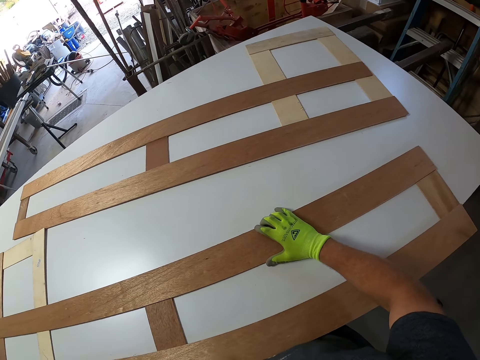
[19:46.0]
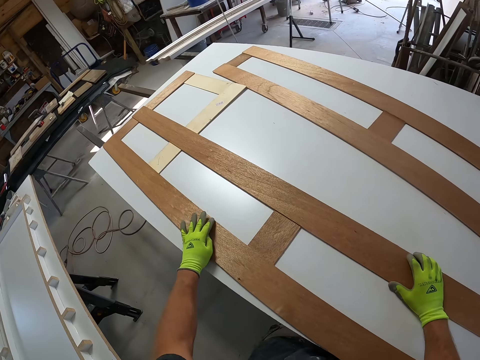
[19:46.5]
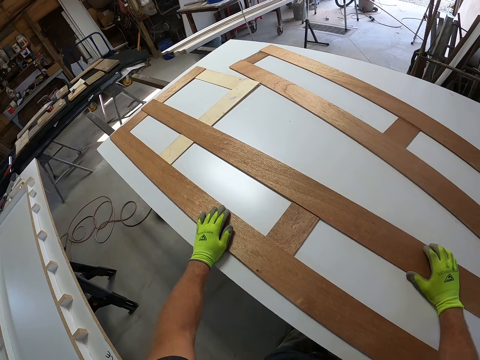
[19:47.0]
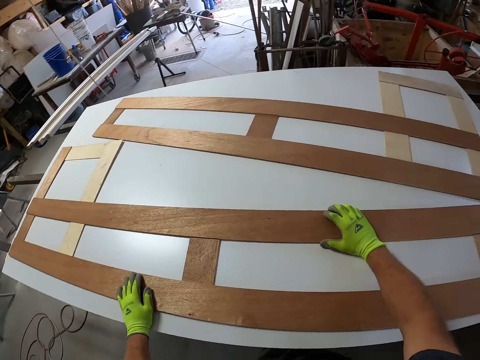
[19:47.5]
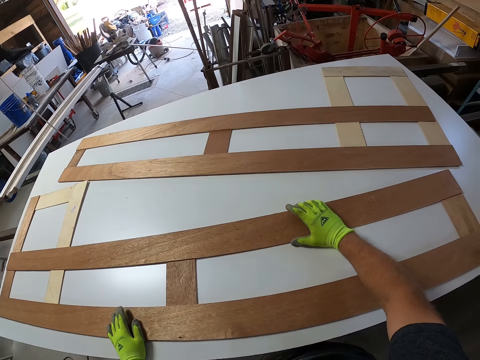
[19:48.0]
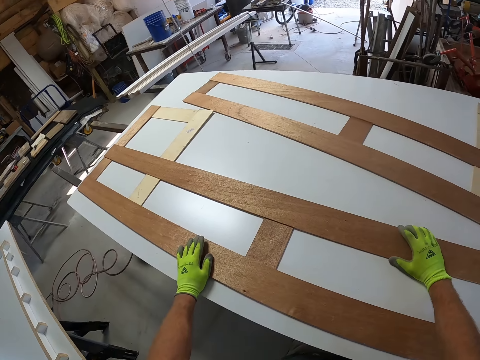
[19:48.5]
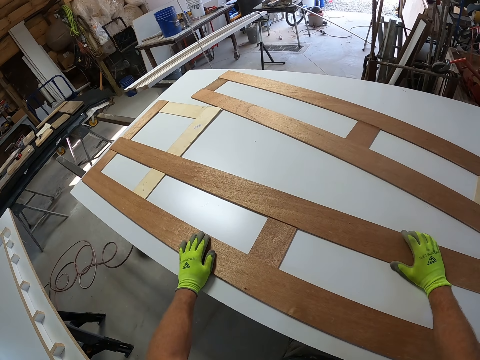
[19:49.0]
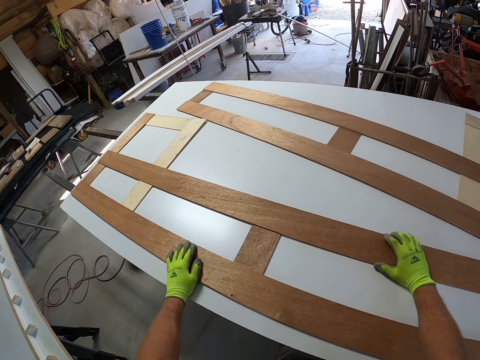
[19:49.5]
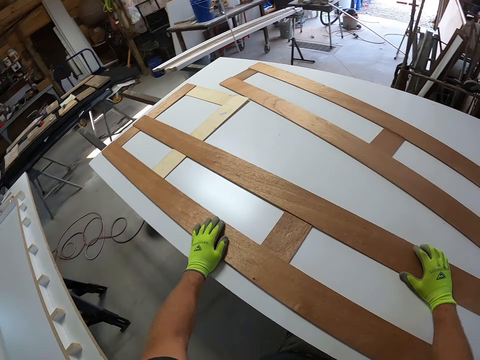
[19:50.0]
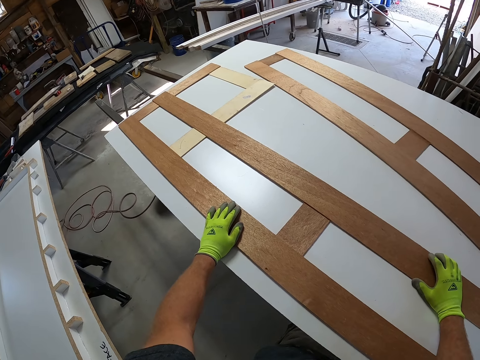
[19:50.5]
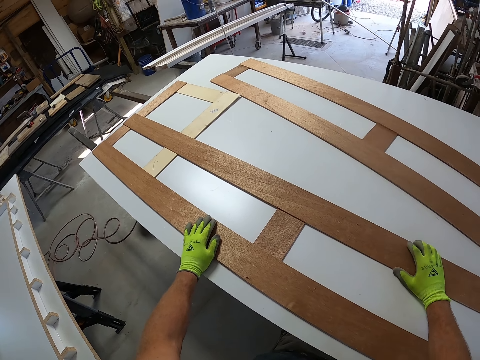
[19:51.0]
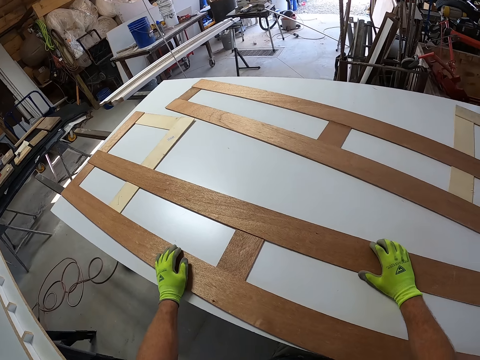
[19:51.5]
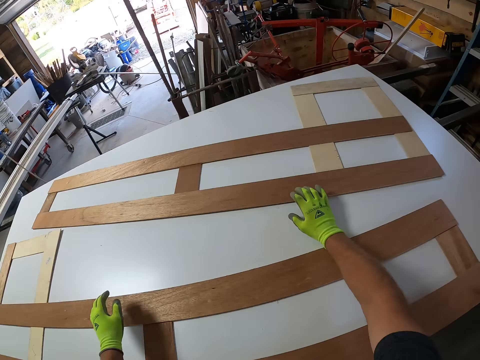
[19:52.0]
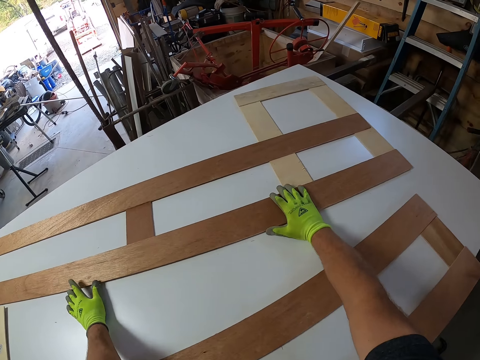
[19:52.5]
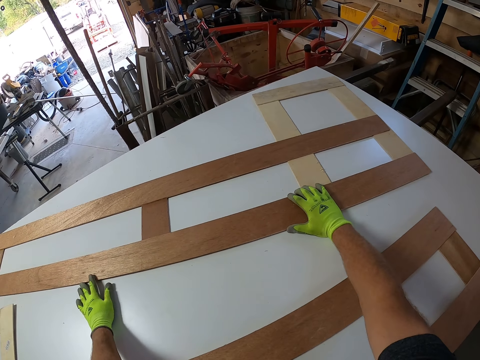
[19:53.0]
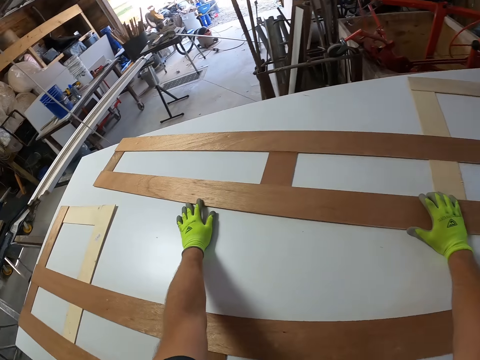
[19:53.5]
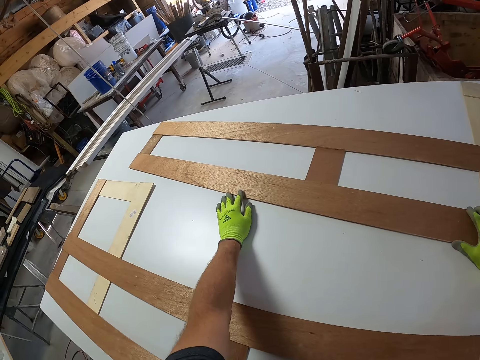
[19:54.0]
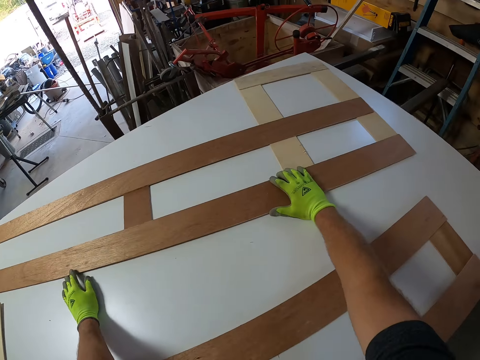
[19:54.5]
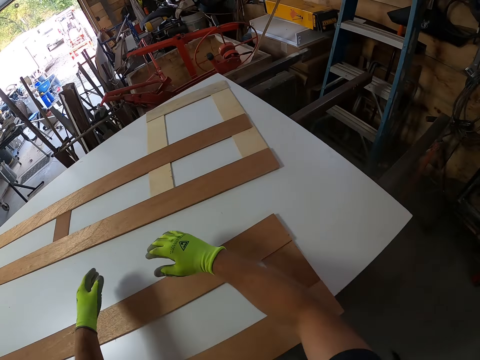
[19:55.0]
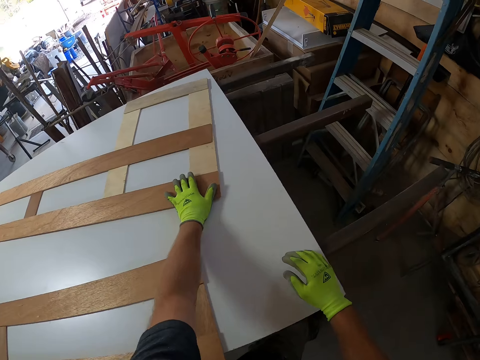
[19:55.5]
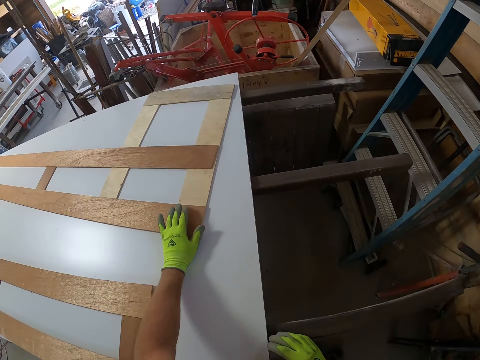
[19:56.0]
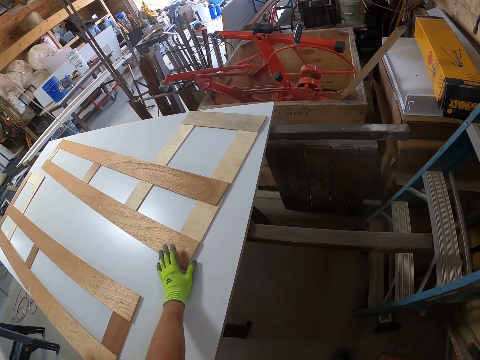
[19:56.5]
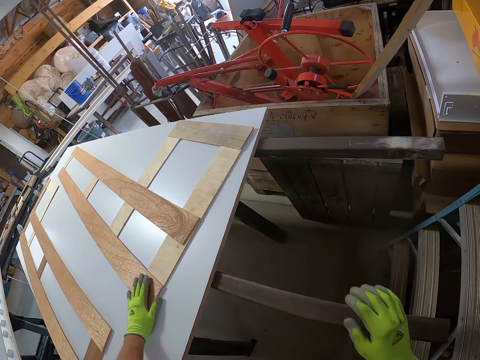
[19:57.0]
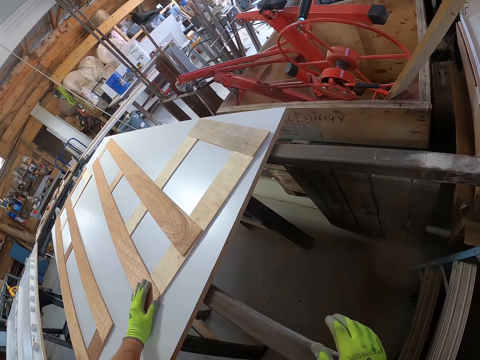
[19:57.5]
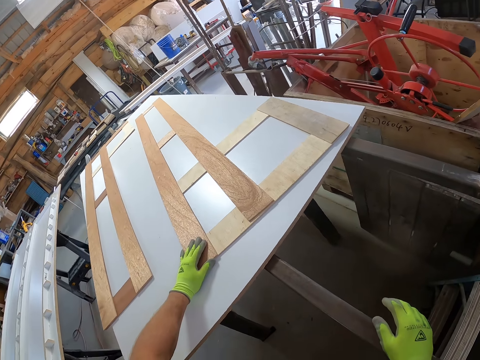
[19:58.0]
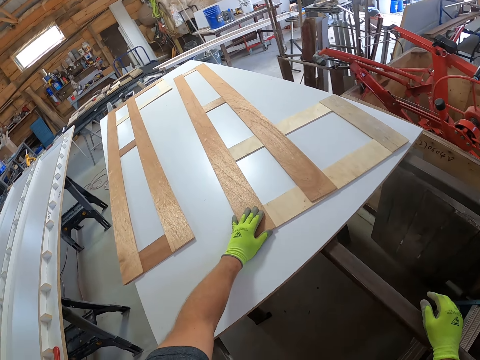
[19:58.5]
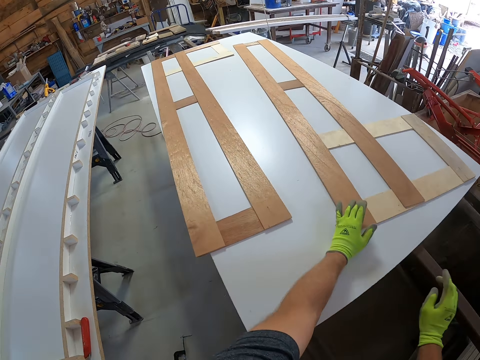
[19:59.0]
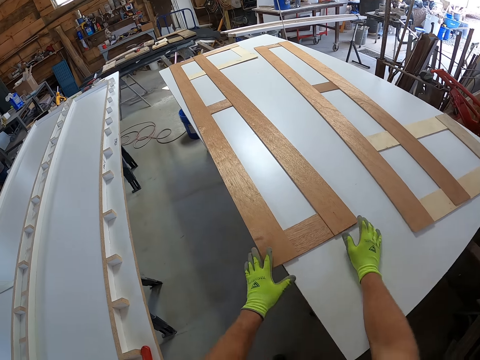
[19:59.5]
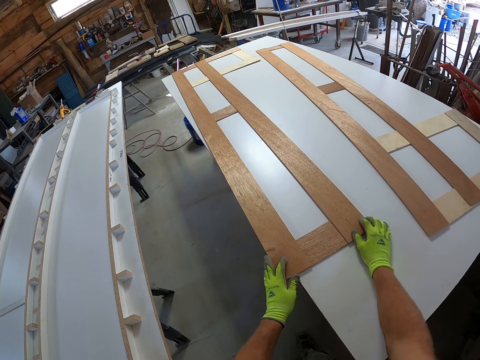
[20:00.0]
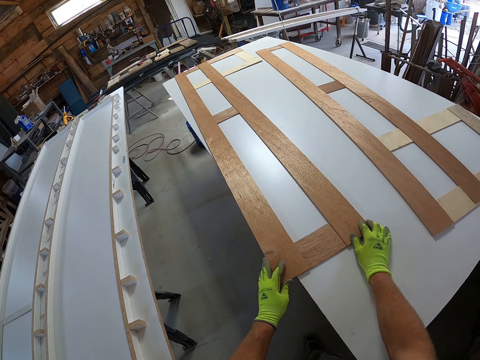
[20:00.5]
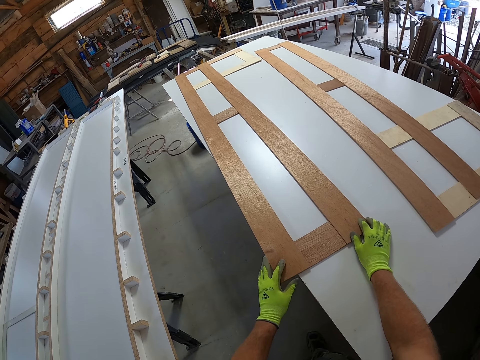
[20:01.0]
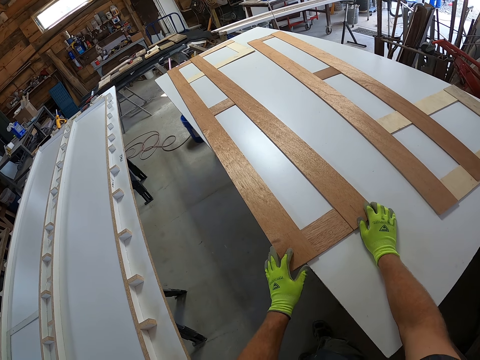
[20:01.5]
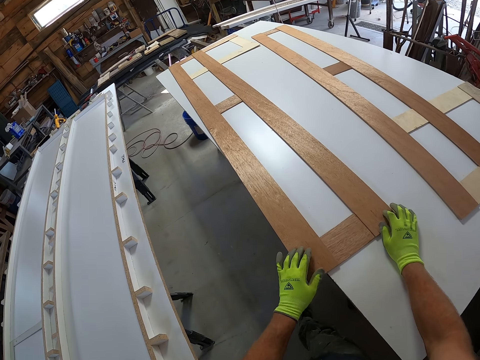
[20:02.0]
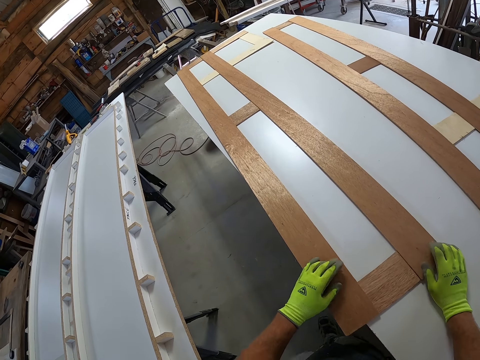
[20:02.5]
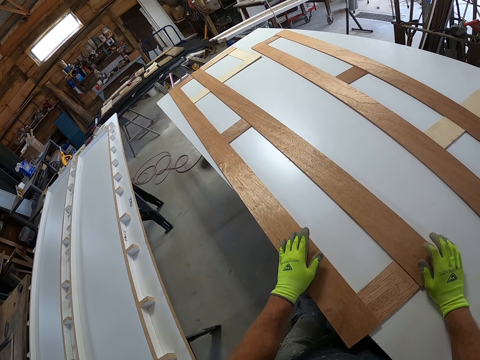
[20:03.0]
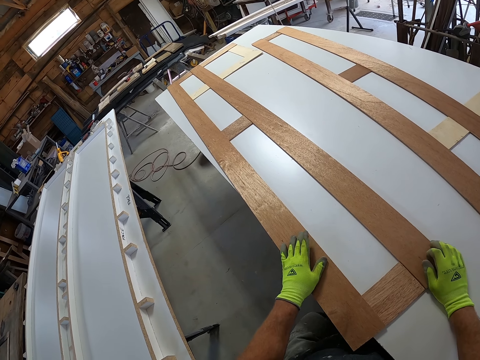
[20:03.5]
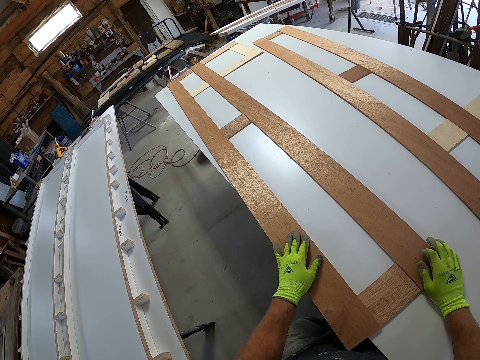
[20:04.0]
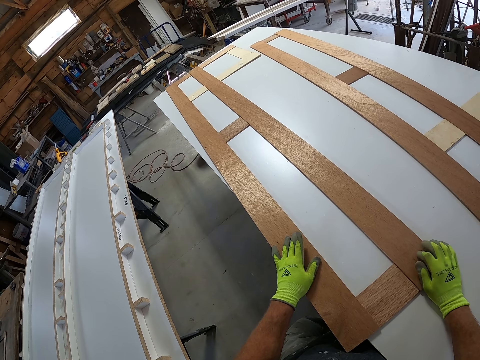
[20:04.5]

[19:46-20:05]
The camera wearer moves his fingers. He moves the wooden structure on the board. He puts a hand on the worktop. He walks. He moves his hands. He moves the wooden structure on the board. He moves a leg and moves fingers.

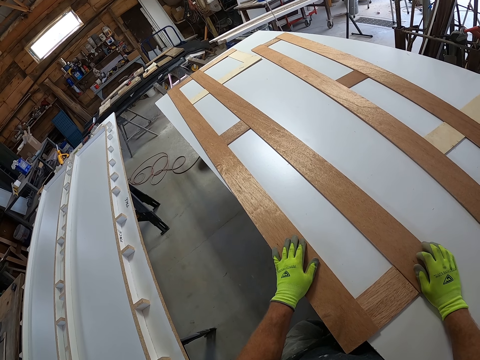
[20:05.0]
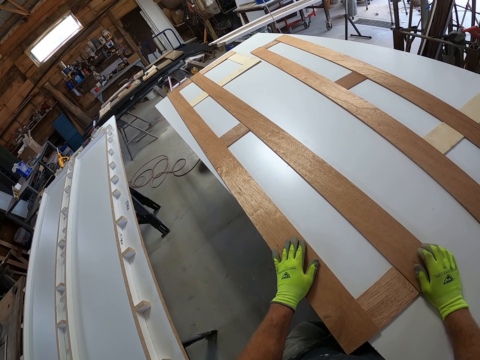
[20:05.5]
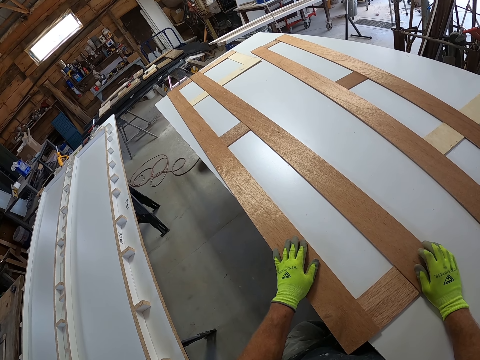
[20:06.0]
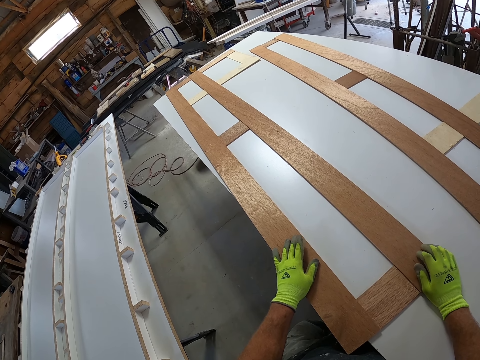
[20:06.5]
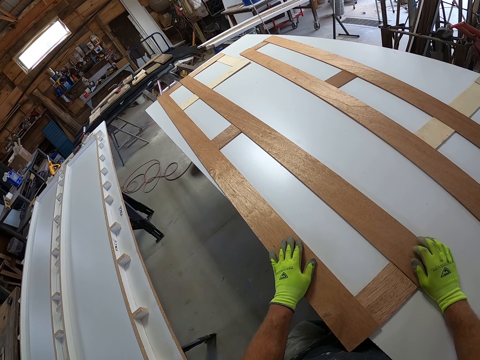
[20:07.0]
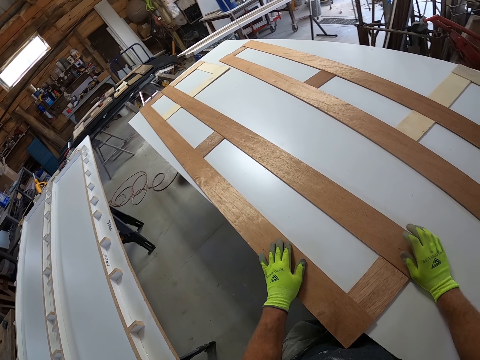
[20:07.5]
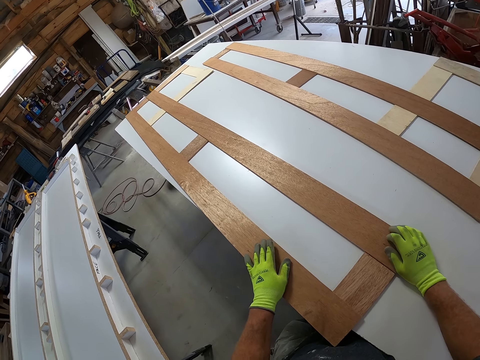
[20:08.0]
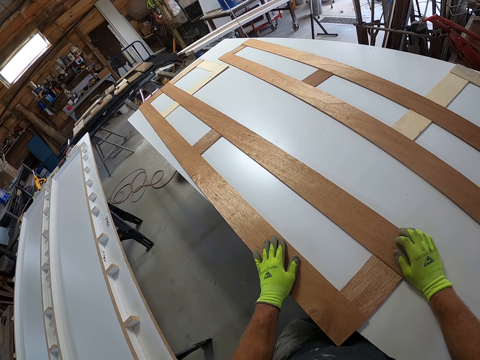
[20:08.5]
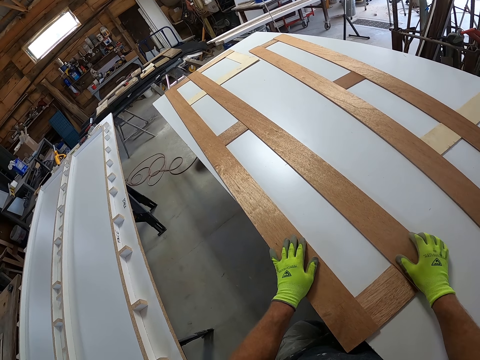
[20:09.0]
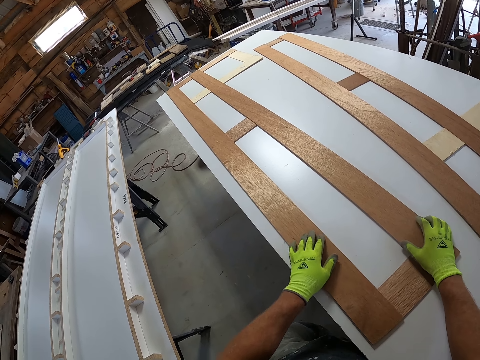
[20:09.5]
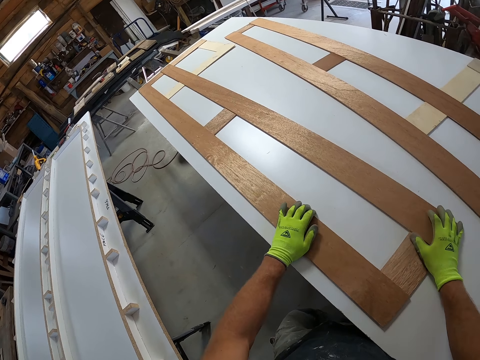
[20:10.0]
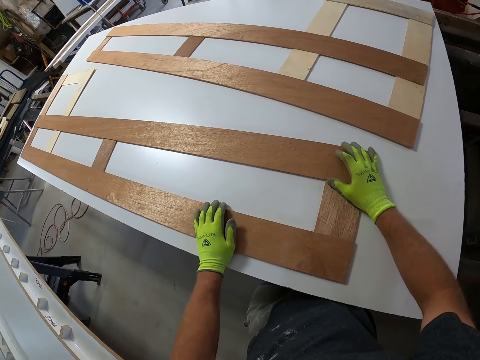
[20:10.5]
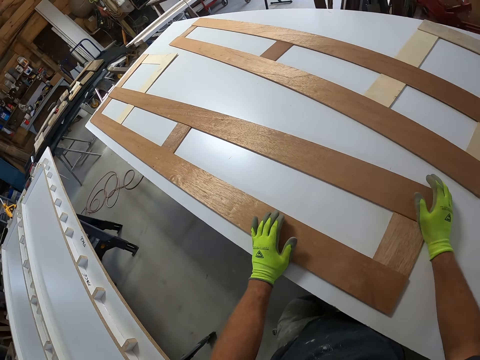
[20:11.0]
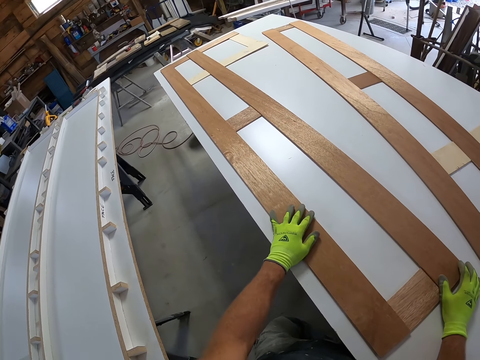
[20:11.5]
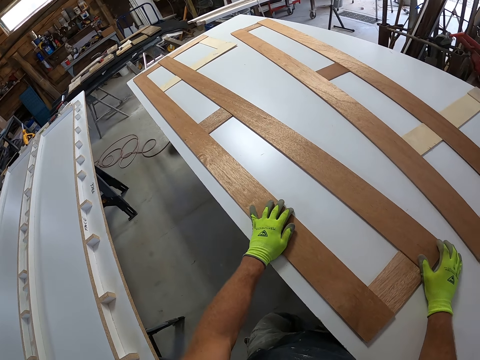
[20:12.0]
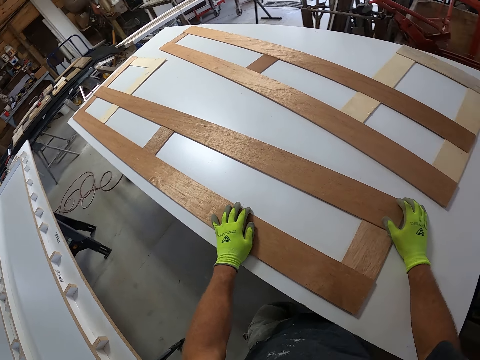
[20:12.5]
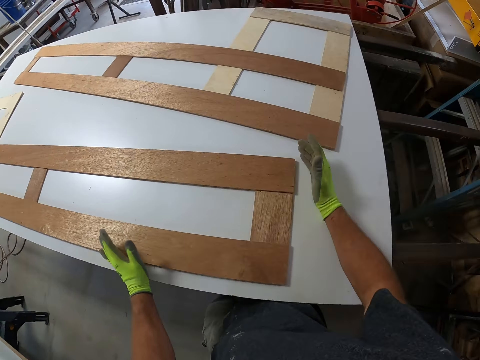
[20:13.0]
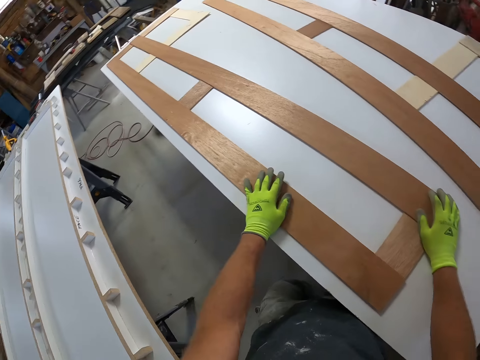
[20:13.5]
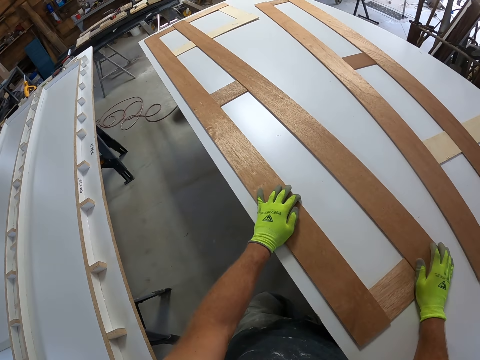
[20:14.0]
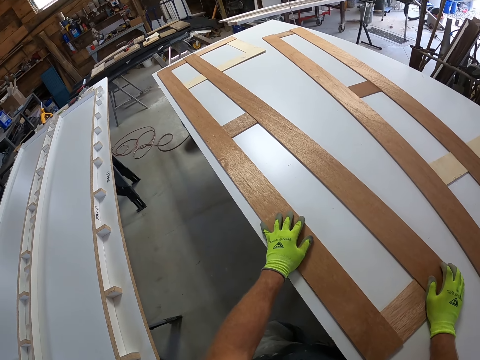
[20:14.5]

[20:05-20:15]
The camera wearer moves the wooden structure on the board. He turns his hands. He holds the wood.
